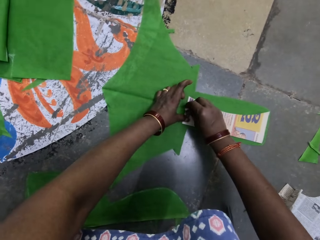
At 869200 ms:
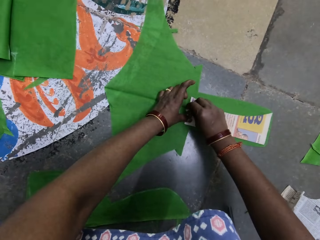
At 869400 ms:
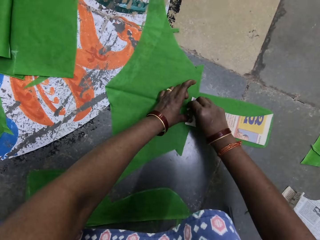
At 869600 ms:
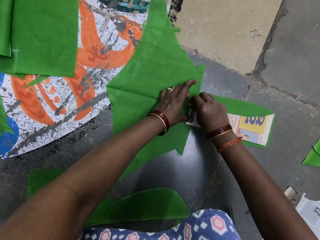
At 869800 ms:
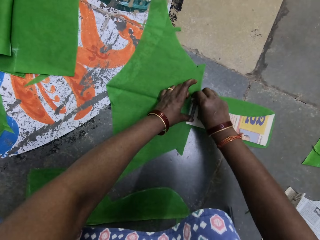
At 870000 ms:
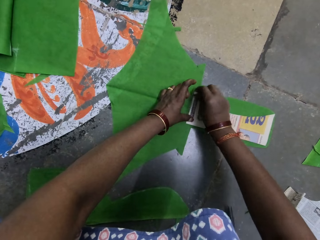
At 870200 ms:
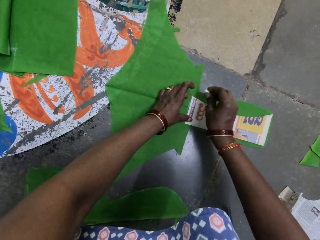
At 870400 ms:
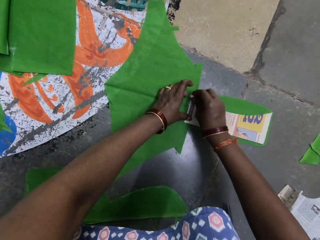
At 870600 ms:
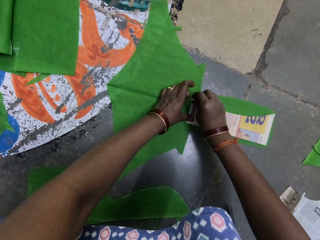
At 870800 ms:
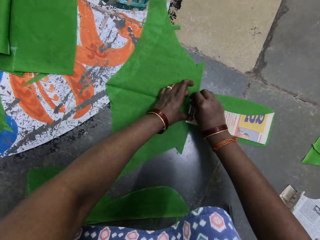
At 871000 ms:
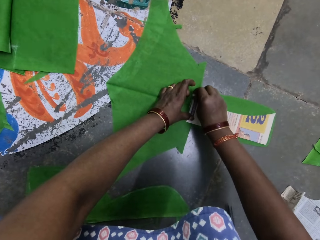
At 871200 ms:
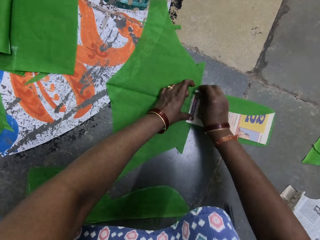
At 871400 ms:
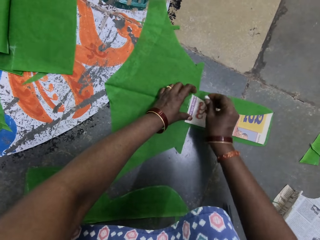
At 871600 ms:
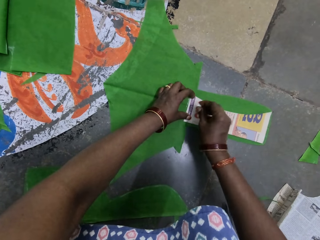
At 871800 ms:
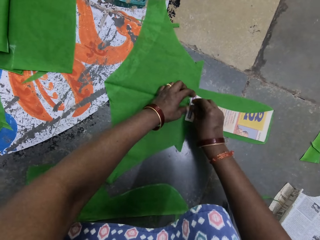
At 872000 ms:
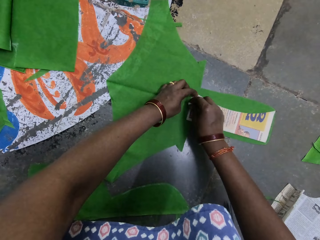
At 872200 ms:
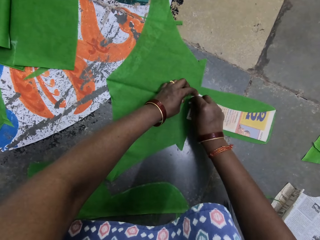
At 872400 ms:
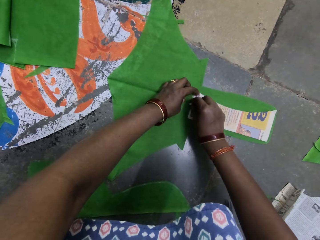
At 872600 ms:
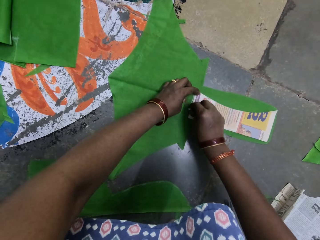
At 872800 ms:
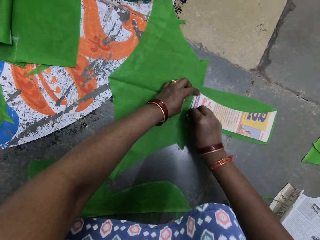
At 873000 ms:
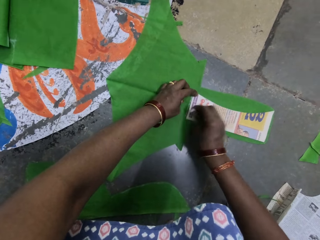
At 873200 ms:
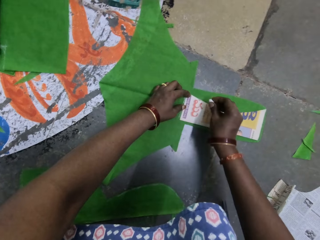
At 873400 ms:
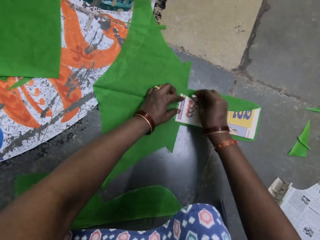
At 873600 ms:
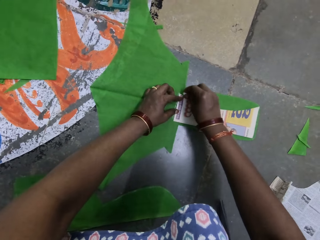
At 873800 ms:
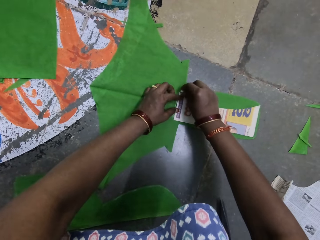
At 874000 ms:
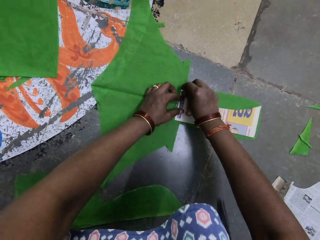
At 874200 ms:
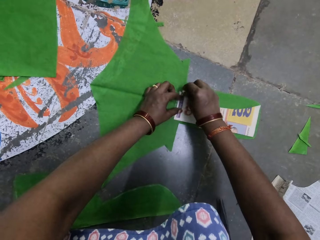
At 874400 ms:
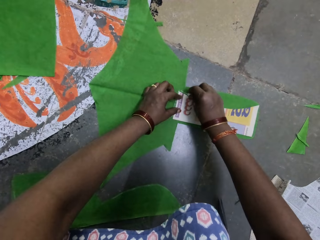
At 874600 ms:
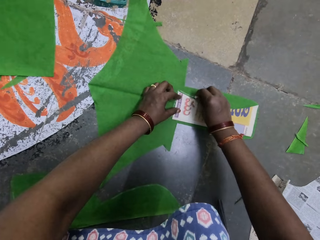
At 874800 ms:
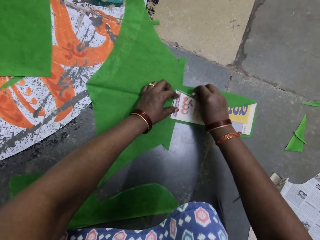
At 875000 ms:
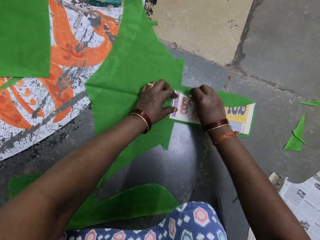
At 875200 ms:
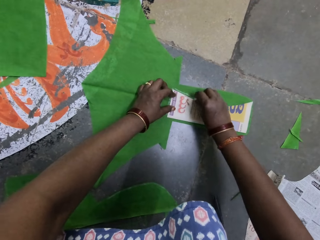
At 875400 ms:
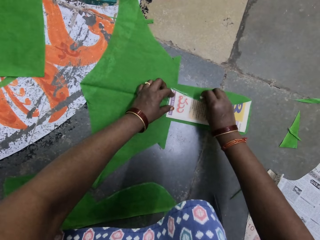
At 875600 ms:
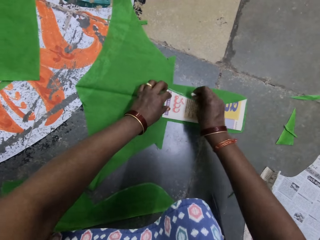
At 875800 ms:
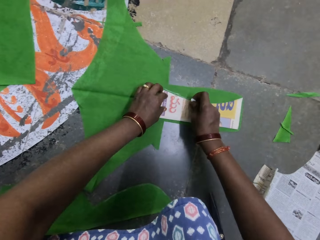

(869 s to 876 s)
The camera wearer marks the silk fiber with the chalk with his right hand.

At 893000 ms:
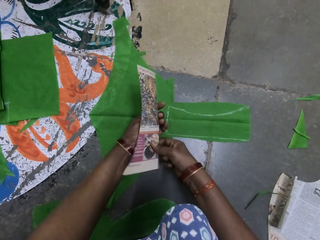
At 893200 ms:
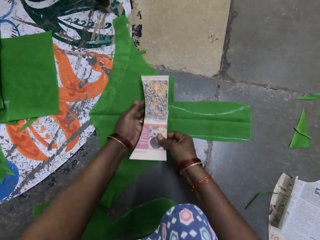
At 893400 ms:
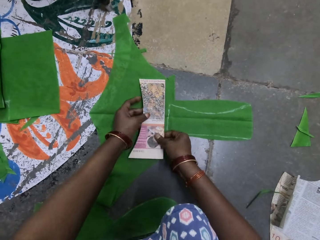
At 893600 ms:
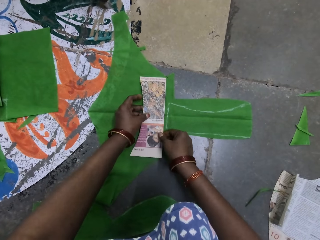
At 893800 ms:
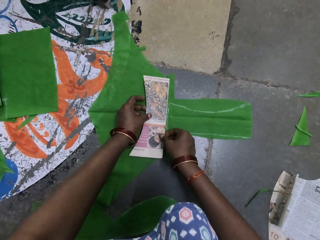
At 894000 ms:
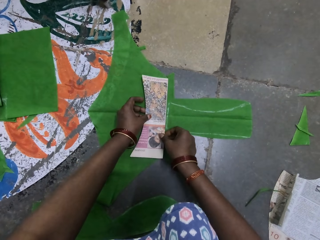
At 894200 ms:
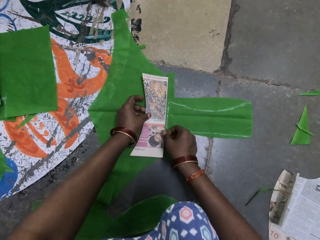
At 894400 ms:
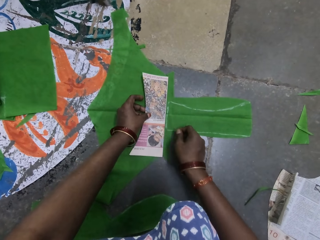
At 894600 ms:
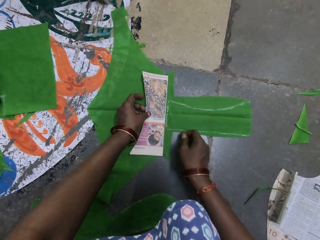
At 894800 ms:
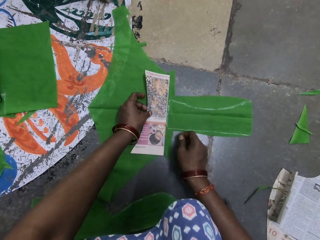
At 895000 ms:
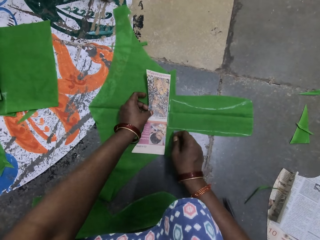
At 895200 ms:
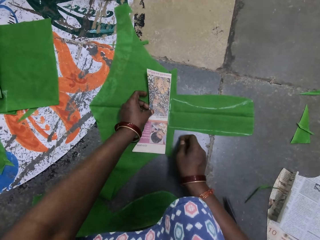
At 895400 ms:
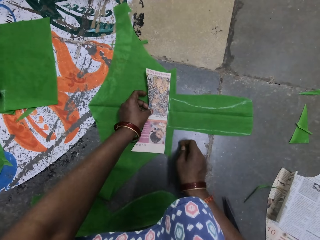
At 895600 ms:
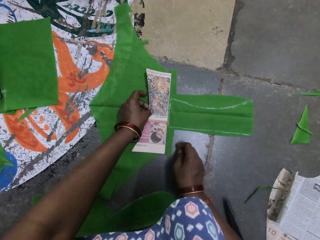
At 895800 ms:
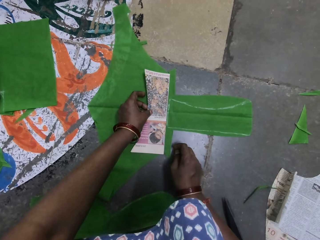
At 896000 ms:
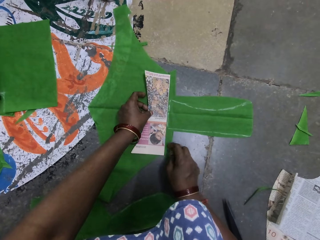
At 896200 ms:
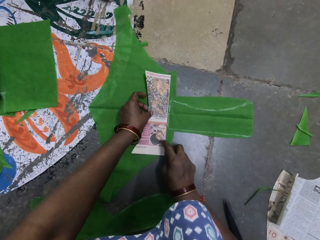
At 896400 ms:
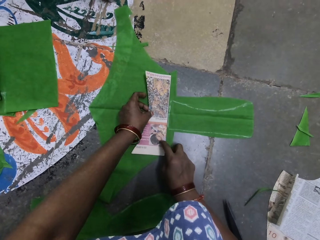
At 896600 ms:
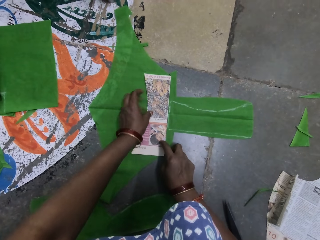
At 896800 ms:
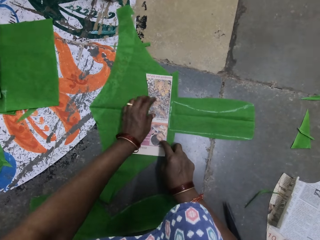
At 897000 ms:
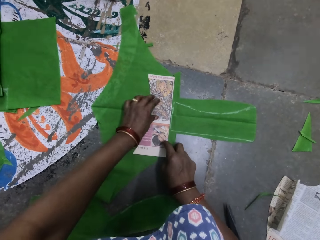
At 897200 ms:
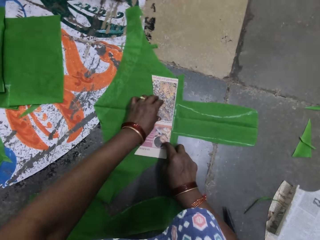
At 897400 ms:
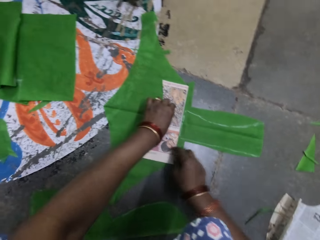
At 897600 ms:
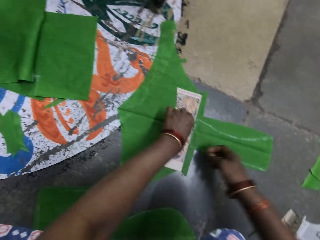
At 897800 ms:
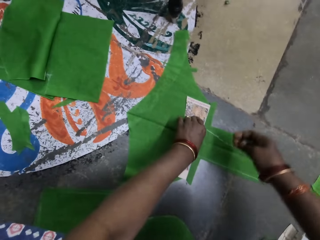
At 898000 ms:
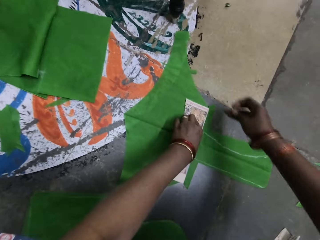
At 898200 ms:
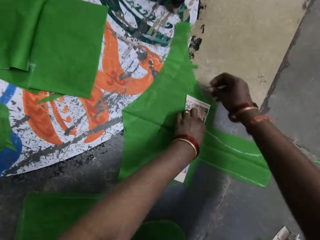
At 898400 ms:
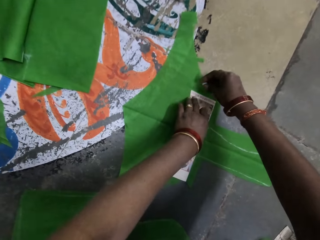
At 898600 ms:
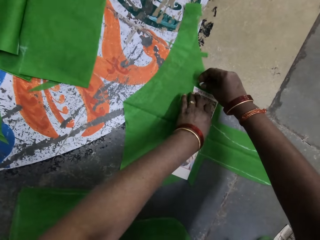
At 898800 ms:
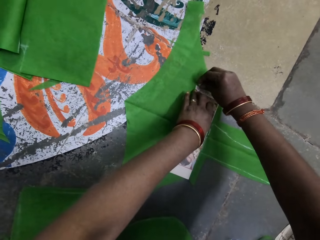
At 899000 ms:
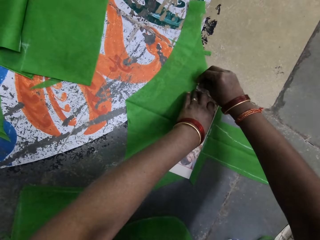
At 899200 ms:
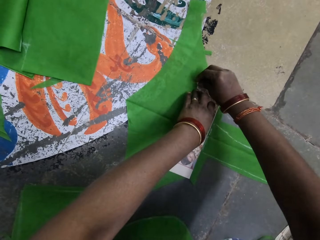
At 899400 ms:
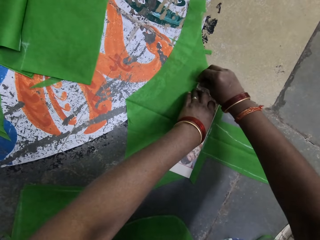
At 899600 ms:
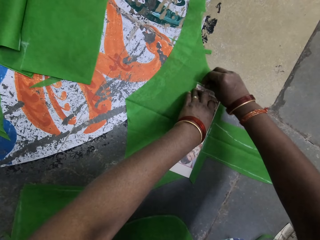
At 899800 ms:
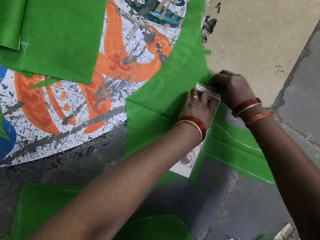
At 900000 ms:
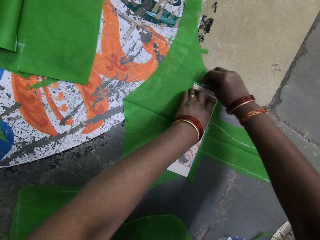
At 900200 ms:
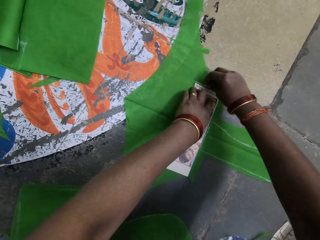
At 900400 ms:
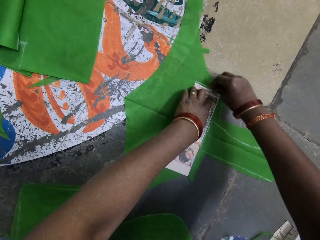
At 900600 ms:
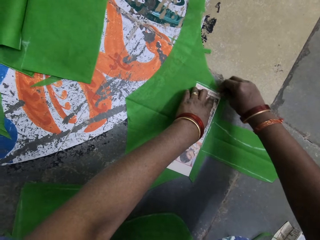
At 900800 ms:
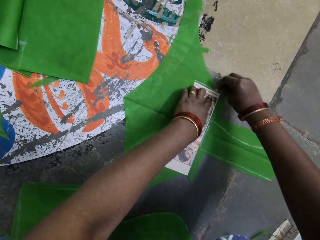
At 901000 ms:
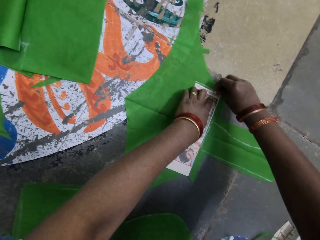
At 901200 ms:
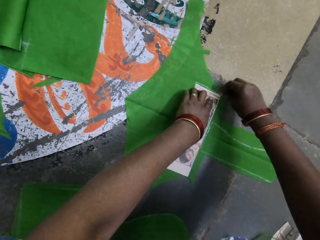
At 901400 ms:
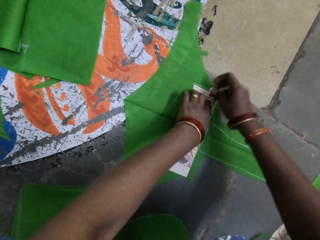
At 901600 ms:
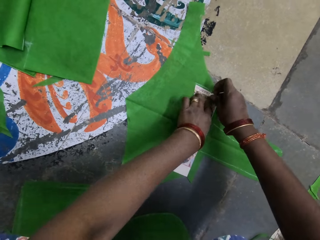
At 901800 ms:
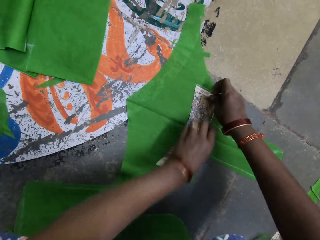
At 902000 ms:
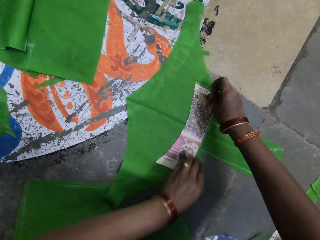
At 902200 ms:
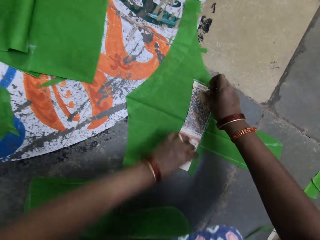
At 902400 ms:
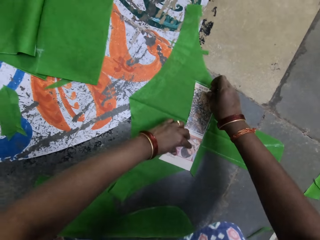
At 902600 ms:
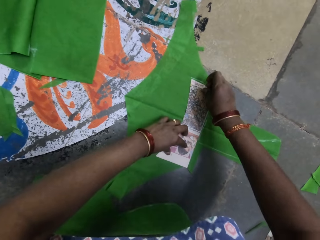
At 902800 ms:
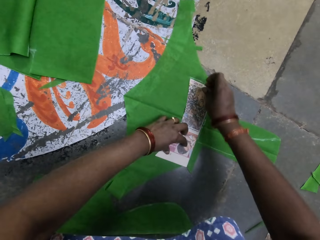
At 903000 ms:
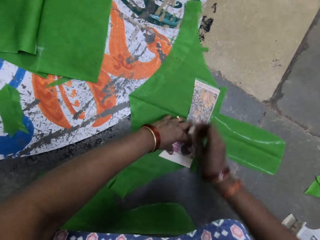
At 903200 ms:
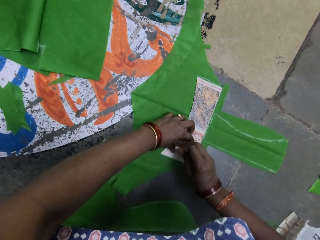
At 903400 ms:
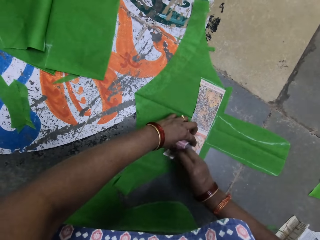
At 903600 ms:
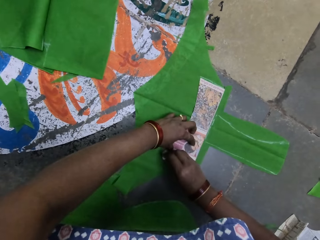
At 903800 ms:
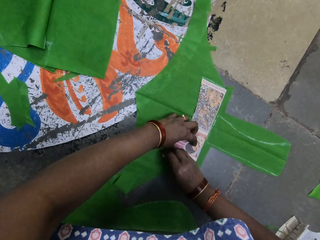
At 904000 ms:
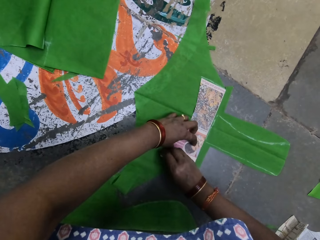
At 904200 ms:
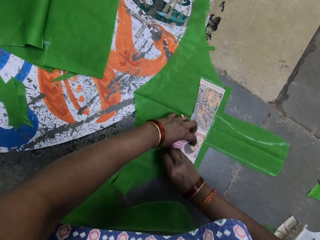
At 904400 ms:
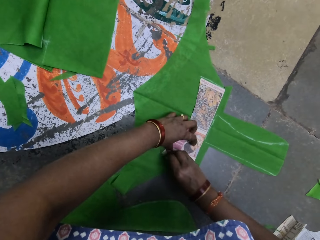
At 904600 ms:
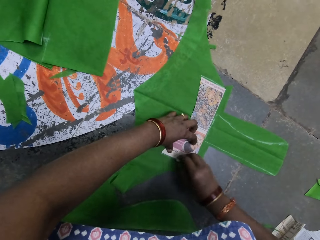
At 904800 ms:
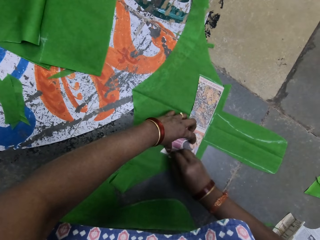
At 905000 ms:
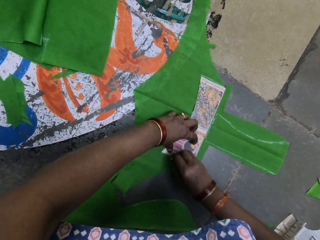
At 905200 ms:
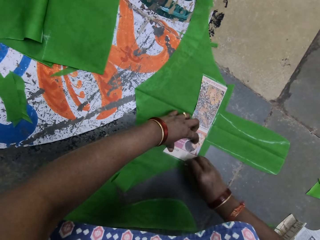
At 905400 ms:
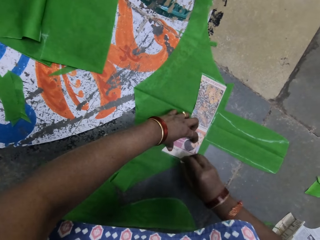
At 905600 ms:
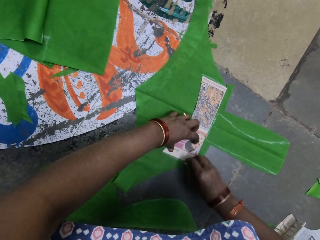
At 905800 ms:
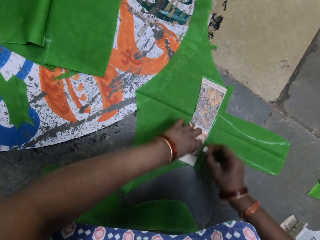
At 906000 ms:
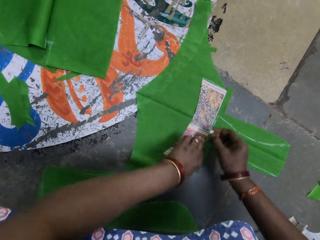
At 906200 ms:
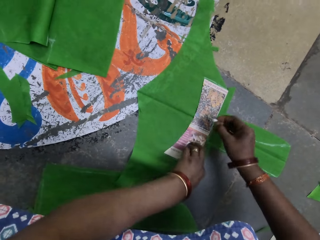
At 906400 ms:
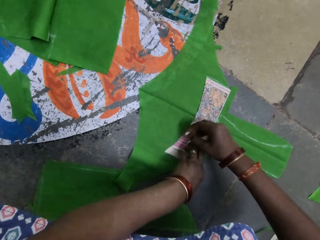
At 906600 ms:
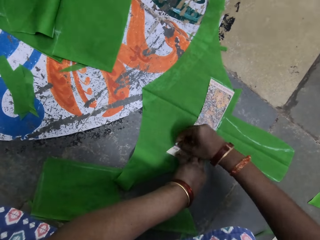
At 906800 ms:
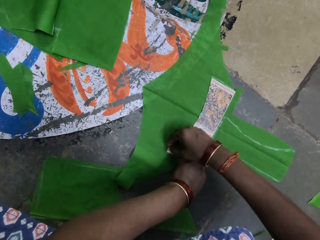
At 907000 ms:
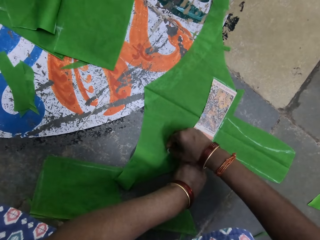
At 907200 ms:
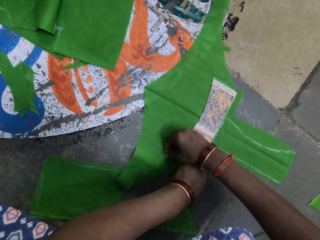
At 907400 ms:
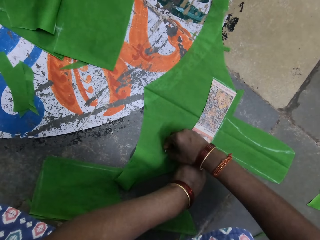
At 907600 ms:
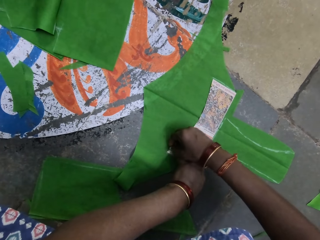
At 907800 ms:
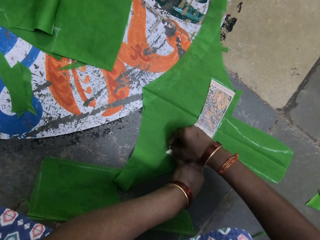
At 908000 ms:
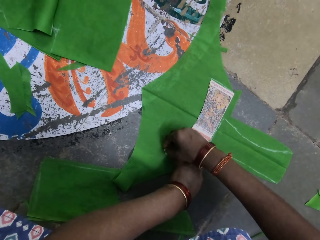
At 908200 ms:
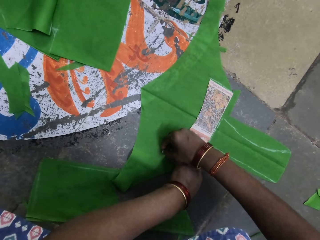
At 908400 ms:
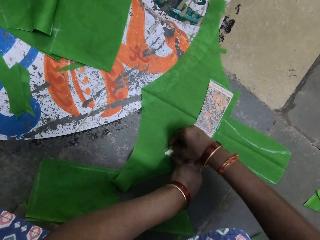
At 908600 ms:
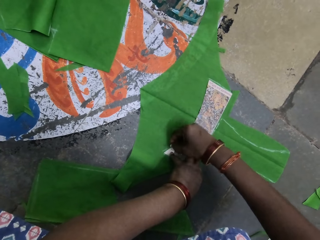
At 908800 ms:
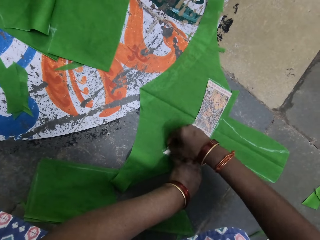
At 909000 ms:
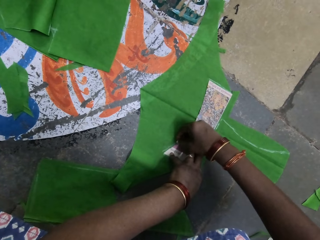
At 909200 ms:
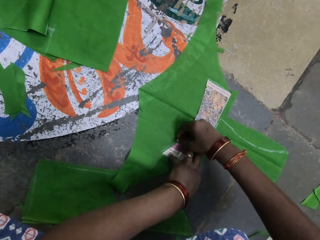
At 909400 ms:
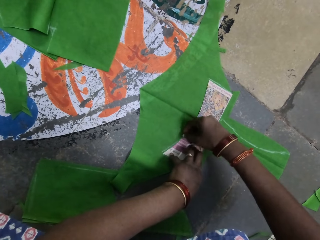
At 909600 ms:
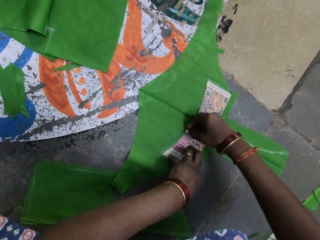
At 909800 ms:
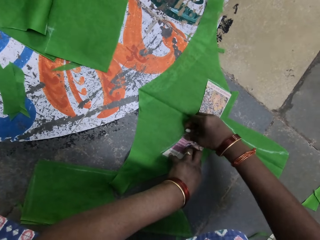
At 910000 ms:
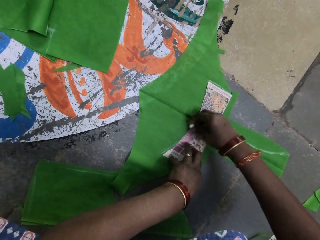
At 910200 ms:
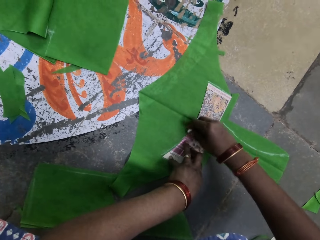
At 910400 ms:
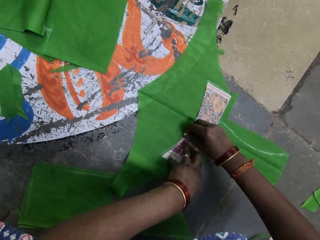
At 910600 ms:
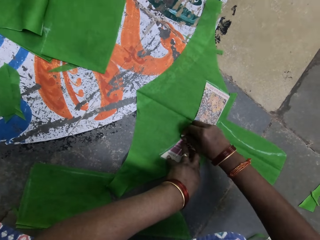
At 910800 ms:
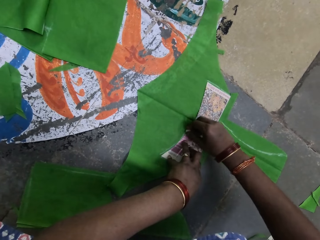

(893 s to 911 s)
The camera wearer adjusts the shape paper. He turns the piece of paper with both hands. He positions the shape paper on the cloth piece. He marks the silk fiber with the chalk with his right hand.
